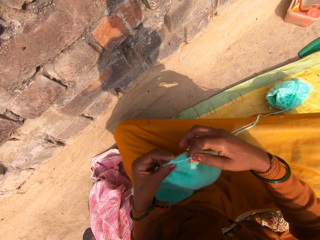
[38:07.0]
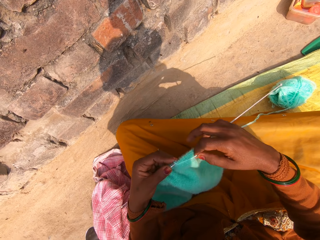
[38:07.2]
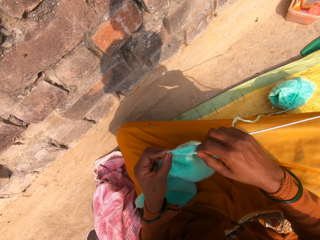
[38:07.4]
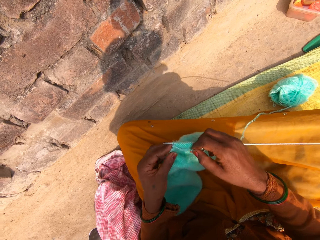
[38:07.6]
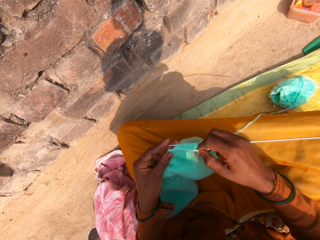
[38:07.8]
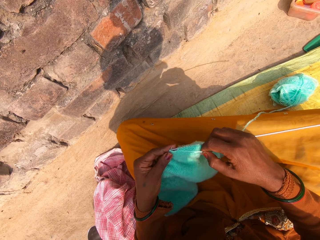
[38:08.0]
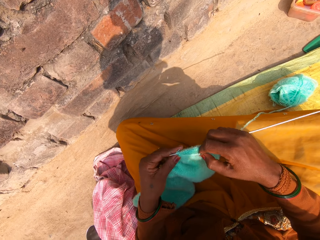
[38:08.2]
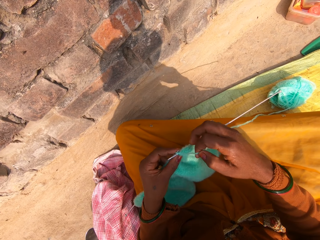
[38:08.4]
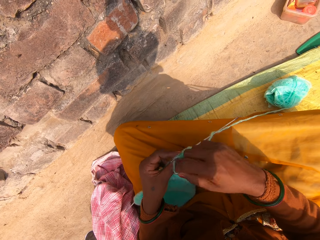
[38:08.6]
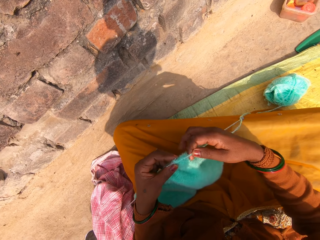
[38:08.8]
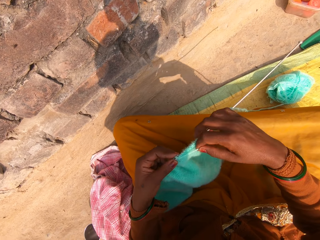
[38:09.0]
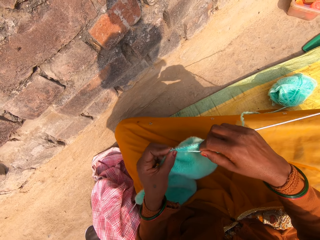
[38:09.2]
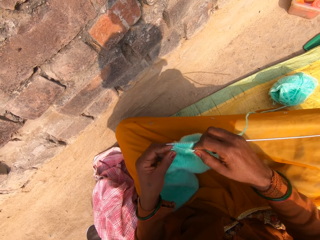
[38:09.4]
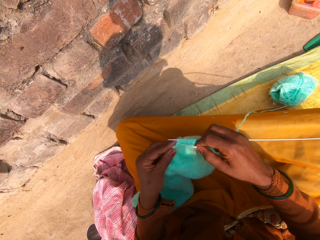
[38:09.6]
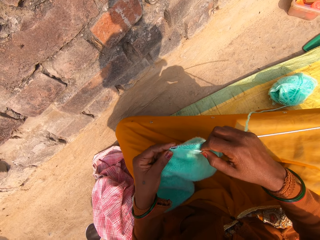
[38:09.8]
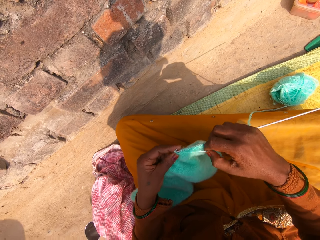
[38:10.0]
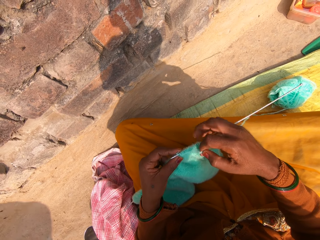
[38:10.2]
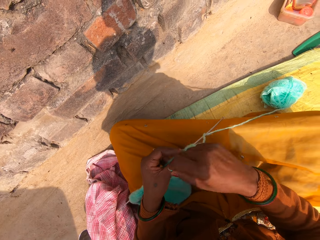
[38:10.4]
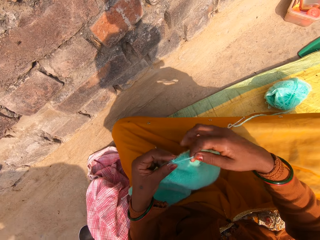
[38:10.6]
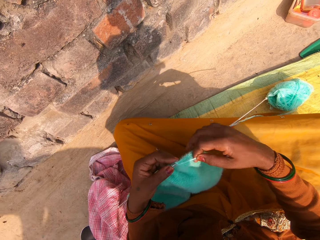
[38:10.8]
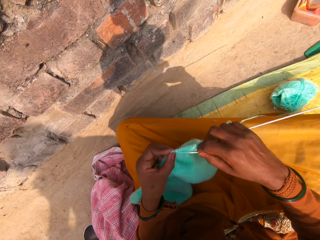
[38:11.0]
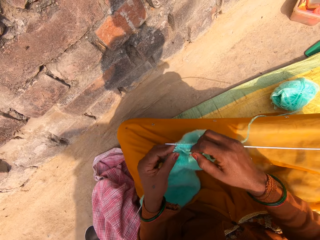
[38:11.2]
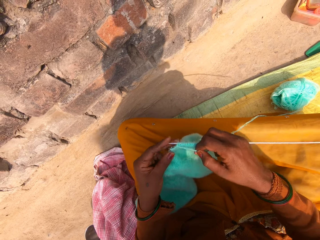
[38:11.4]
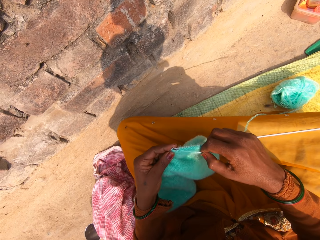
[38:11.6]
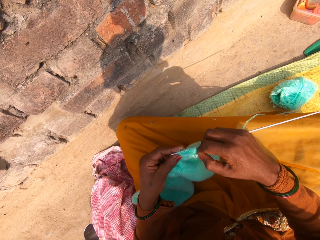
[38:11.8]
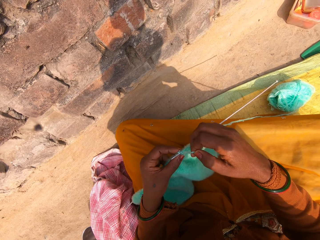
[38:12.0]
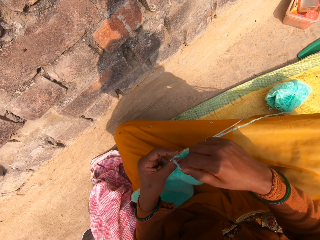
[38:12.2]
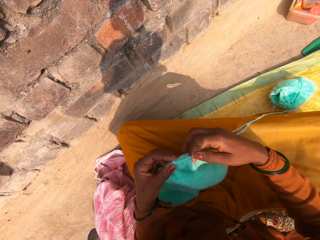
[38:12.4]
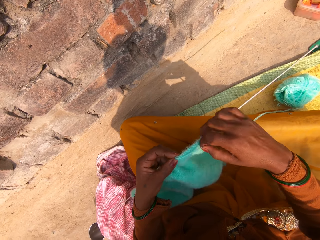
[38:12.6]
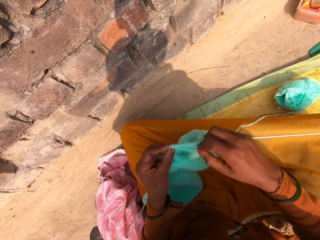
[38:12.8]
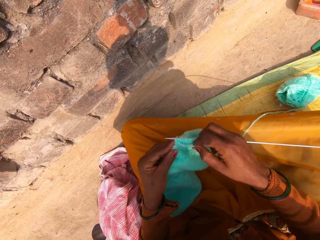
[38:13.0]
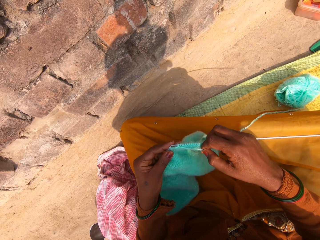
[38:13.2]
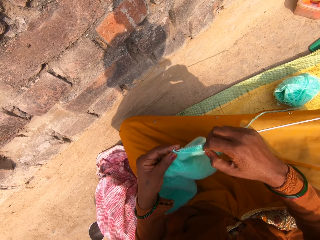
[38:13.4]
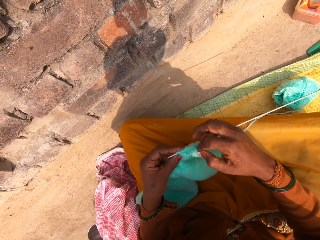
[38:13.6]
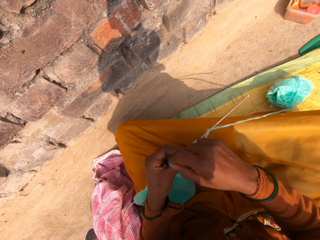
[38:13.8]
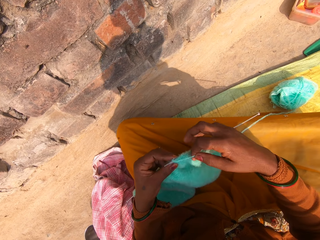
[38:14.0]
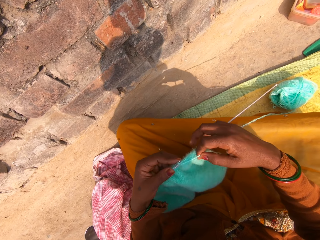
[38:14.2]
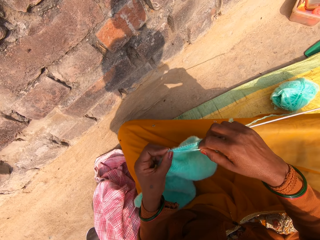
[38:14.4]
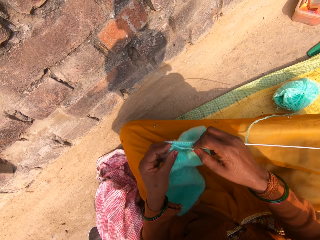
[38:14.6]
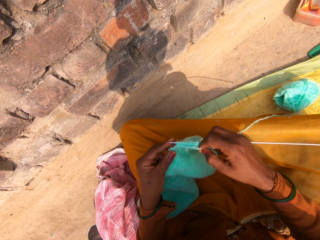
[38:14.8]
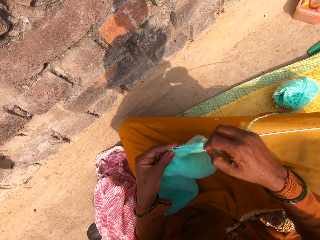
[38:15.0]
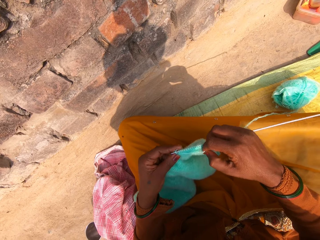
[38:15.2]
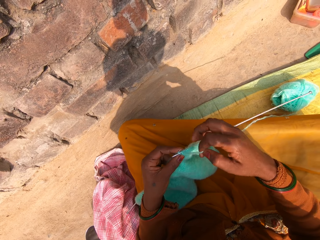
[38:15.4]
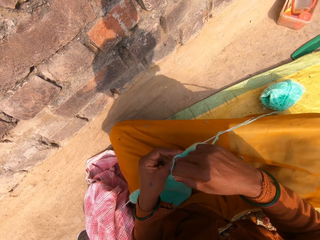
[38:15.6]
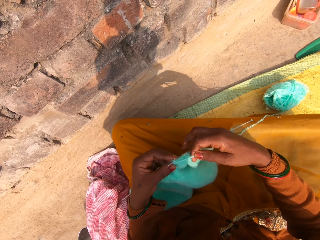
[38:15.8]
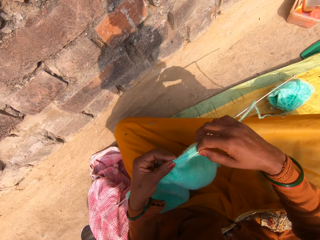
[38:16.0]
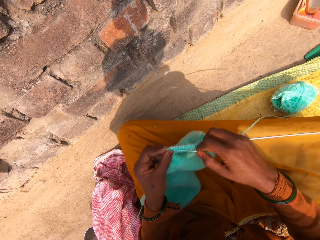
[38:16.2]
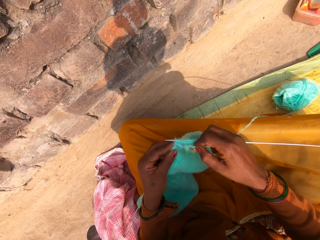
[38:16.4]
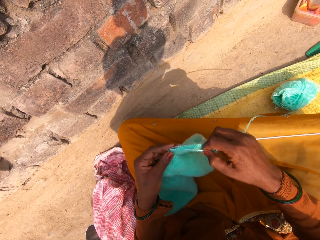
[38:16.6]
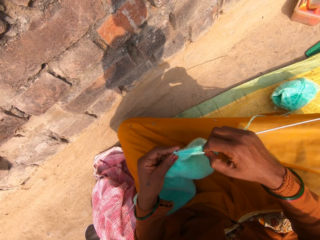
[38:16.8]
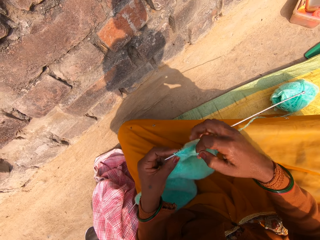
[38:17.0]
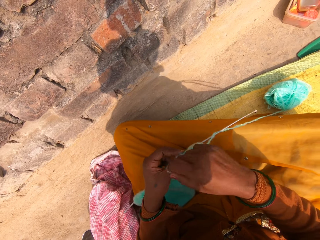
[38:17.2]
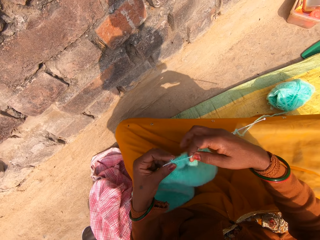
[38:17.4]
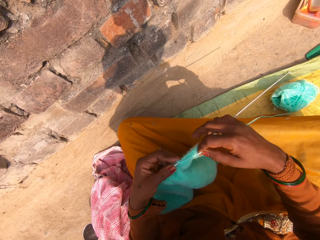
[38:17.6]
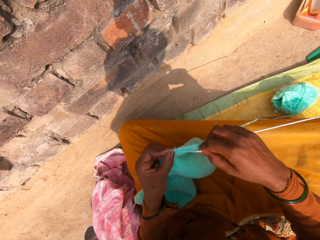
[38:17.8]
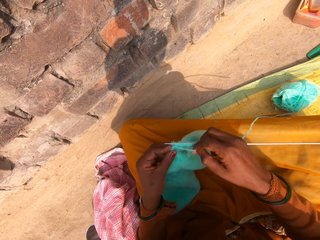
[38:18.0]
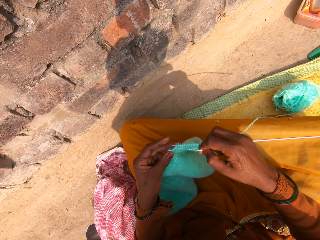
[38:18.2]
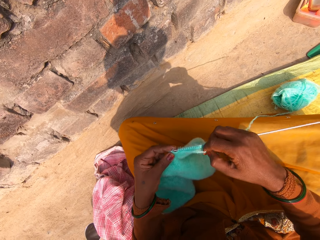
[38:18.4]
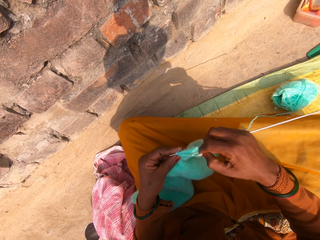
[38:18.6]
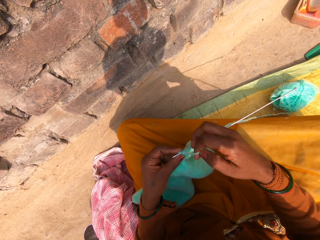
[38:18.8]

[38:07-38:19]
The camera wearer rolls a knitting thread on a single point knitting needle and knits a fabric. They hook the knitting thread with the single point knitting needle, roll the knitting thread on the single point knitting needle, and knit the fabric. They hook the knitting thread with the single point knitting needle, roll the knitting thread on the single point knitting needle, and knit the fabric. They hook the knitting thread with the single point knitting needle, roll the knitting thread on the single point knitting needle, and knit the fabric. They hook the knitting thread with the single point knitting needle, roll the knitting thread on the single point knitting needle, and knit the fabric. They hook the knitting thread with the single point knitting needle, roll the knitting thread on the single point knitting needle, and knit the fabric. They hook the knitting thread with the single point knitting needle, roll the knitting thread on the single point knitting needle, and knit the fabric.

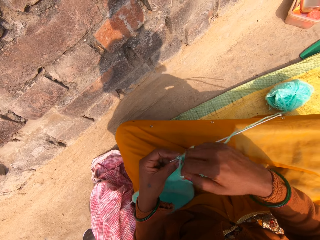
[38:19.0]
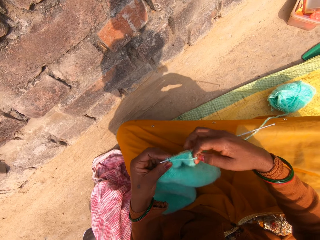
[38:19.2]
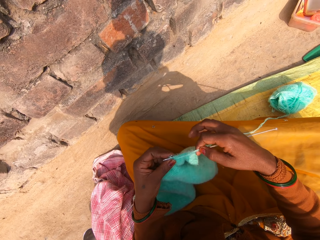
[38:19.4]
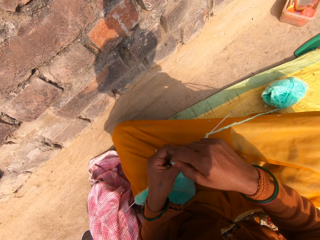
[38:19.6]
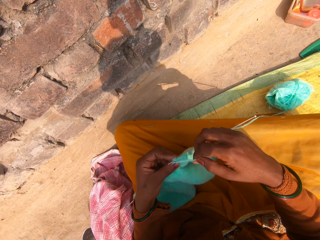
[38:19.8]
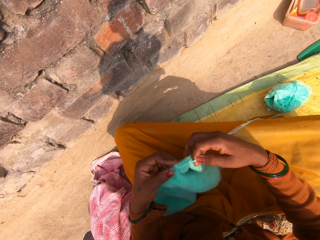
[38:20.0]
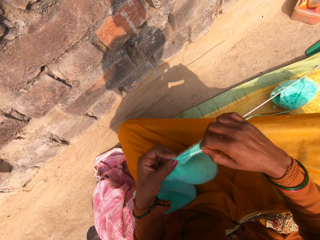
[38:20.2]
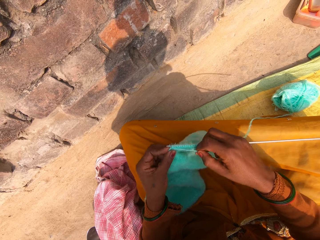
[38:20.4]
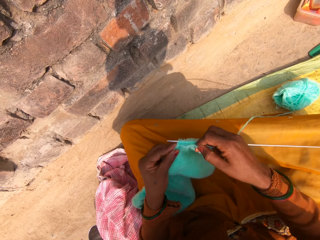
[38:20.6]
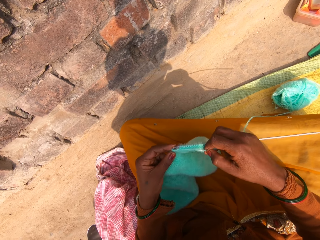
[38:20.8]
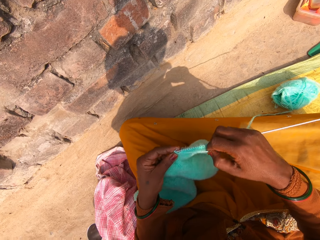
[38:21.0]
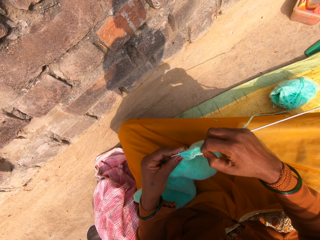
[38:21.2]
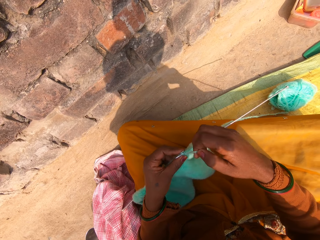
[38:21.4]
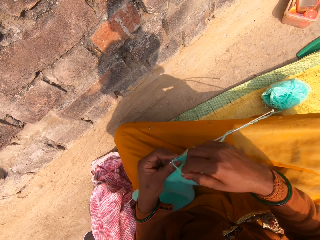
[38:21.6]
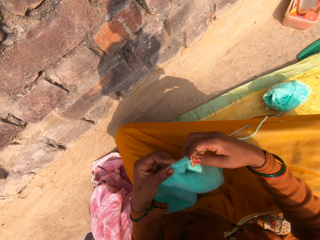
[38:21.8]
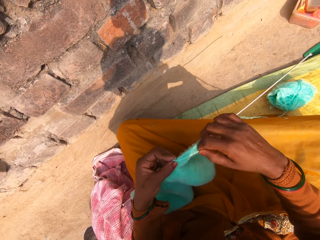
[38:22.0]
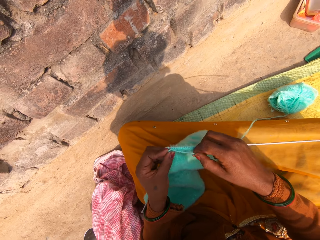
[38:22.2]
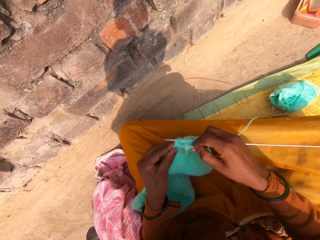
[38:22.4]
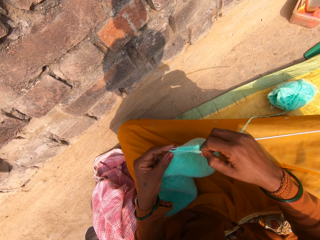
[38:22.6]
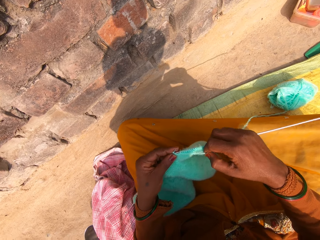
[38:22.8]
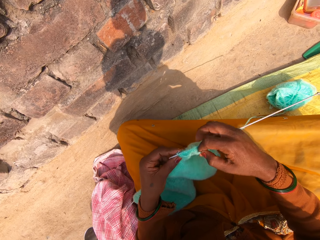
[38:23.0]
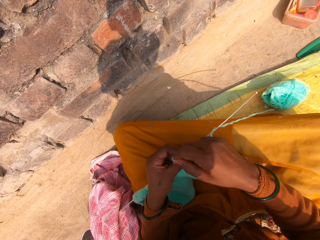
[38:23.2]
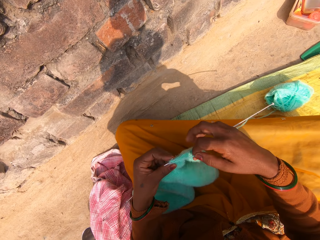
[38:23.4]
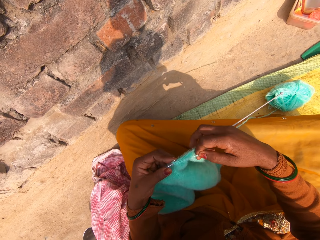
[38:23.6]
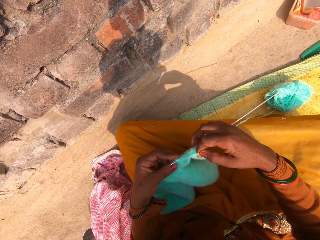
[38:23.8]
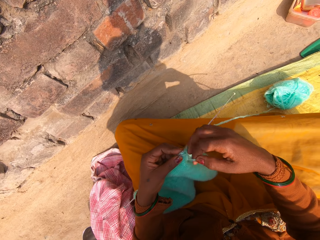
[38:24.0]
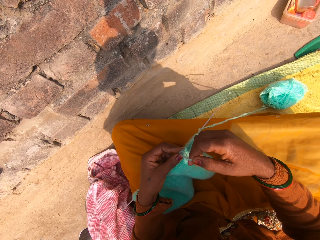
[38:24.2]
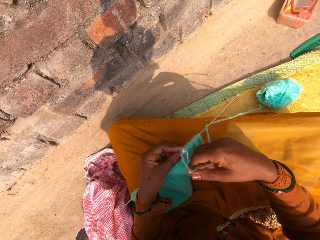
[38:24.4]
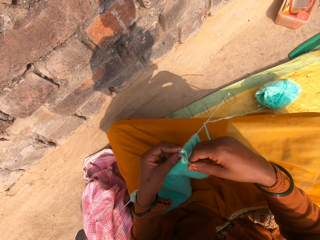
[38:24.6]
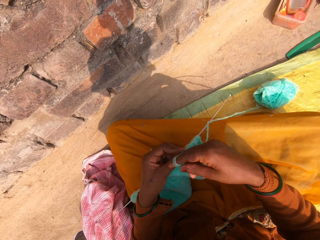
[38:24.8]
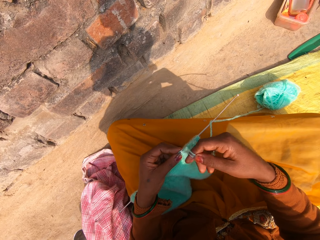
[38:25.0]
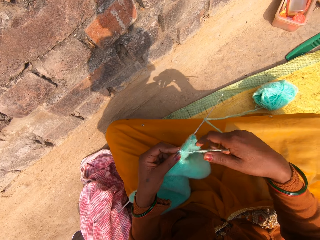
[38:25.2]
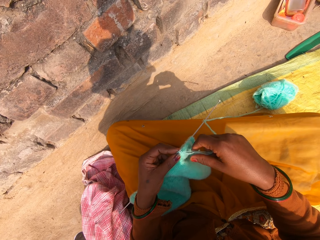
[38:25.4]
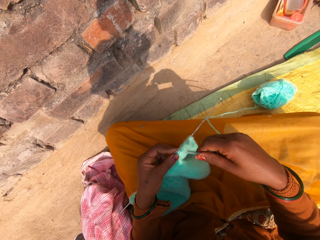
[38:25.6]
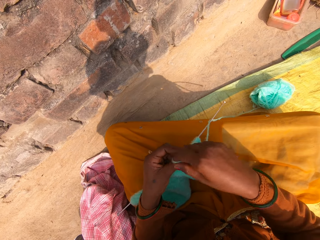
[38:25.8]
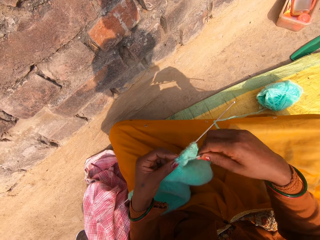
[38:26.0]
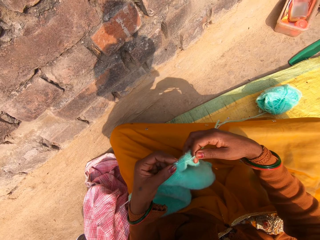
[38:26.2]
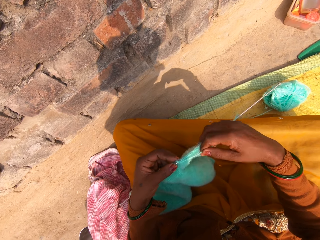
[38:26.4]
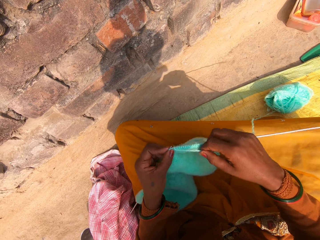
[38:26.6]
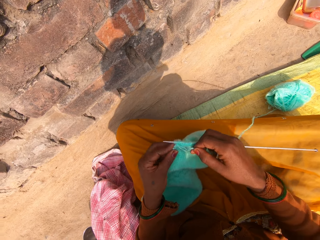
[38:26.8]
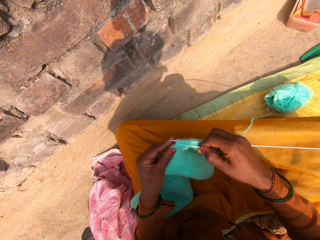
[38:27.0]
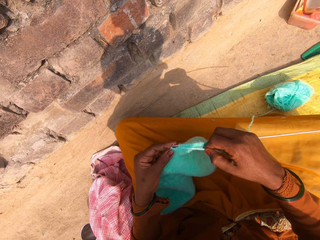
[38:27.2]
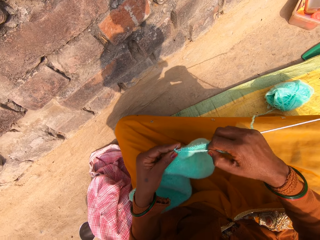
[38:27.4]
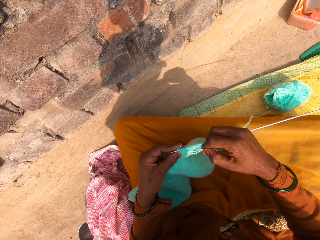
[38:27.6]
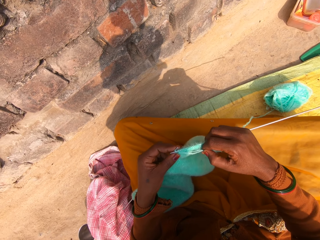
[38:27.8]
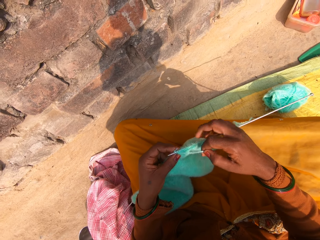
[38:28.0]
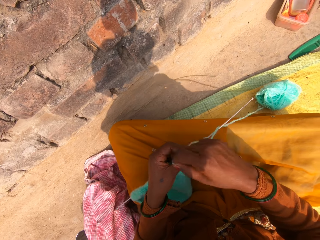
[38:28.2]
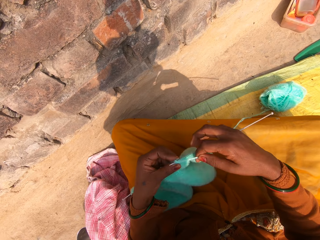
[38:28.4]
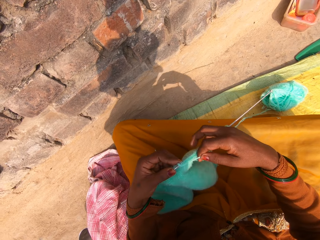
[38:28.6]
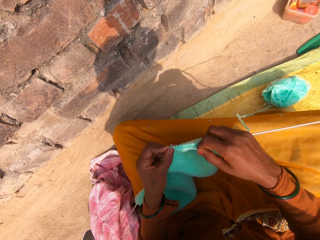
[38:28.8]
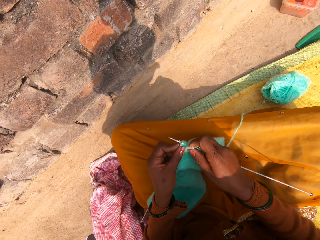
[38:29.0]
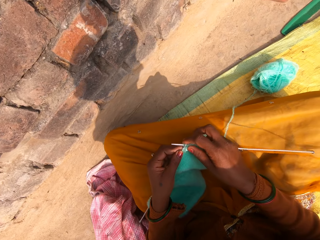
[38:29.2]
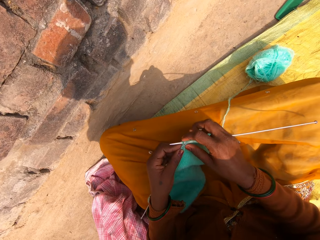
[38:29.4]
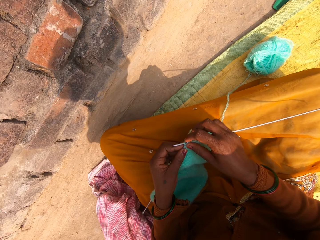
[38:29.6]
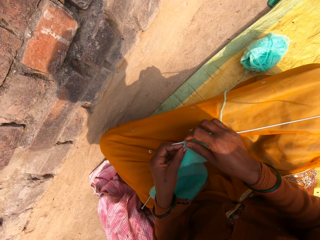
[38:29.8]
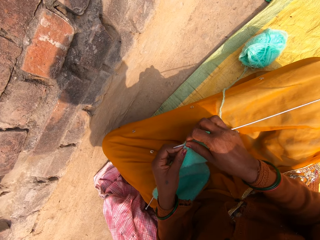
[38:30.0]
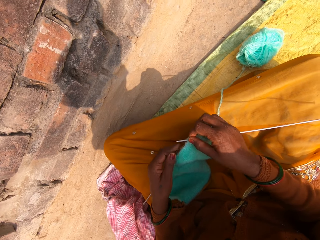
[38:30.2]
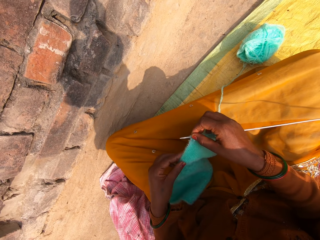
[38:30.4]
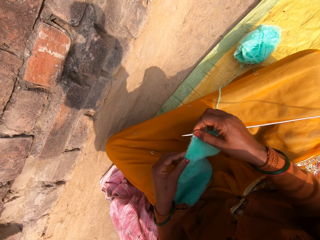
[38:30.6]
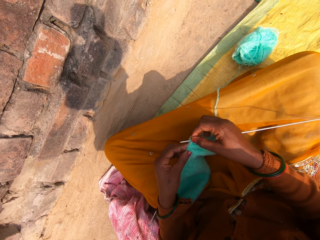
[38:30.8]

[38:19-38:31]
The camera wearer hooks a knitting thread with a single point knitting needle and rolls the knitting thread on the single point knitting needle. They roll the knitting thread on the single point knitting needle again. They knit a fabric. They hook the knitting thread with the single point knitting needle, roll the knitting thread on the single point knitting needle, and knit the fabric. They hook the knitting thread with the single point knitting needle and roll the knitting thread on the single point knitting needle. They roll the knitting thread on the single point knitting needle again. They knit the fabric. They hook the knitting thread with the single point knitting needle, roll the knitting thread on the single point knitting needle, and knit the fabric.
